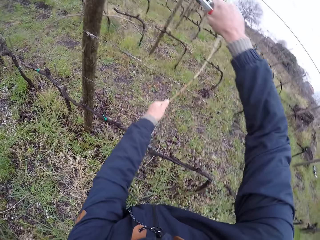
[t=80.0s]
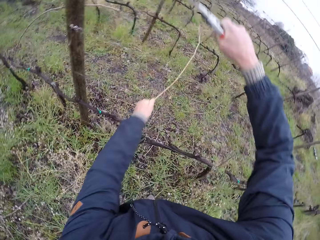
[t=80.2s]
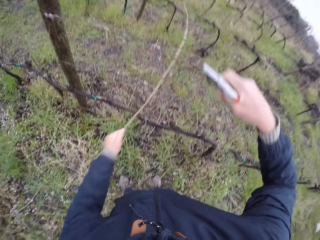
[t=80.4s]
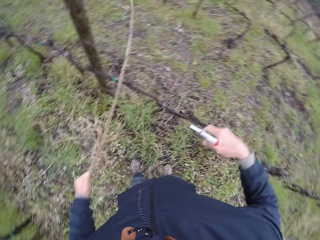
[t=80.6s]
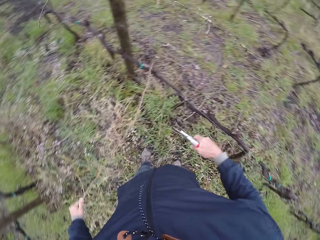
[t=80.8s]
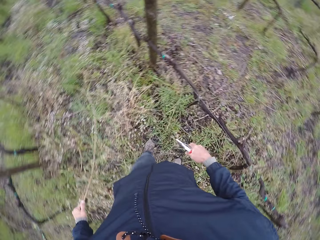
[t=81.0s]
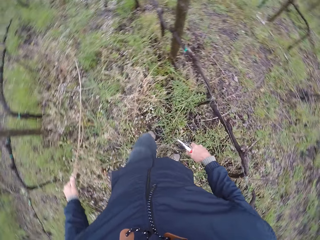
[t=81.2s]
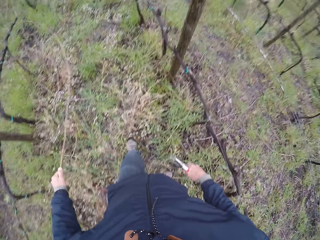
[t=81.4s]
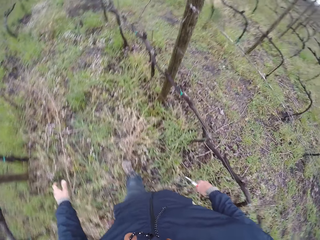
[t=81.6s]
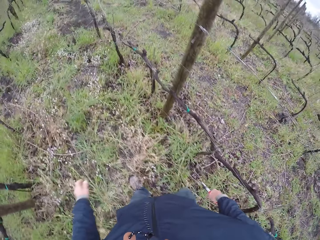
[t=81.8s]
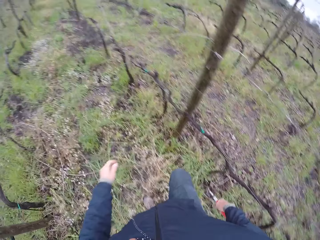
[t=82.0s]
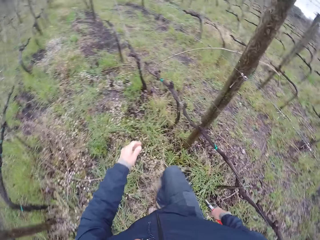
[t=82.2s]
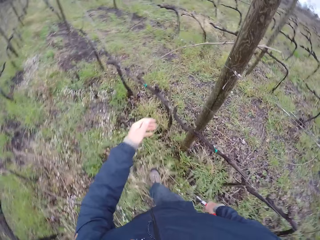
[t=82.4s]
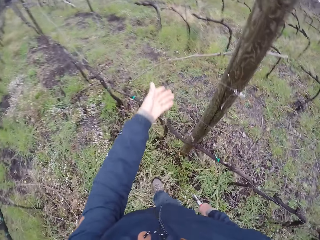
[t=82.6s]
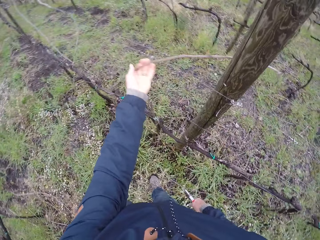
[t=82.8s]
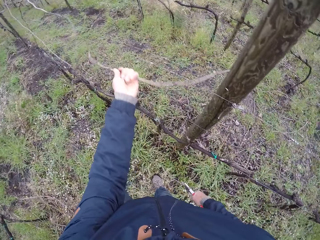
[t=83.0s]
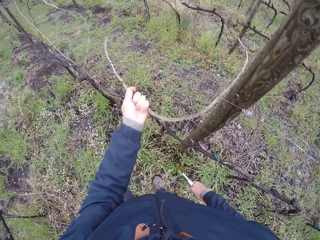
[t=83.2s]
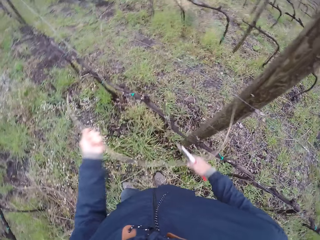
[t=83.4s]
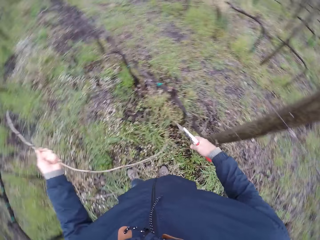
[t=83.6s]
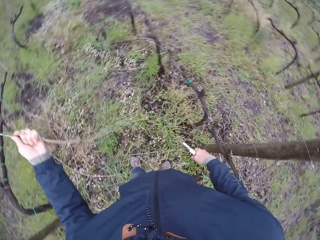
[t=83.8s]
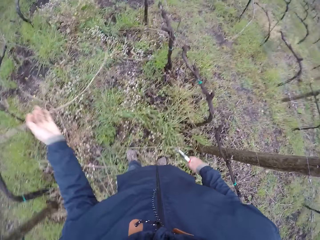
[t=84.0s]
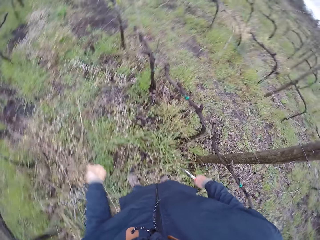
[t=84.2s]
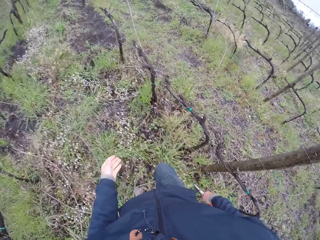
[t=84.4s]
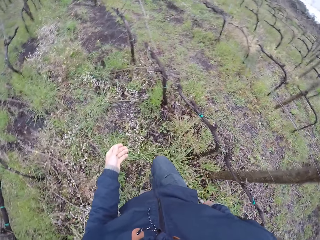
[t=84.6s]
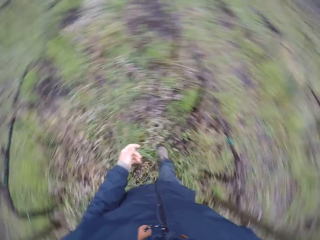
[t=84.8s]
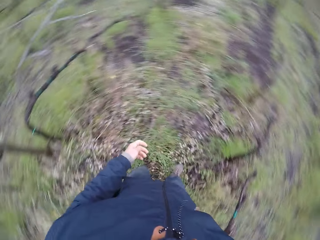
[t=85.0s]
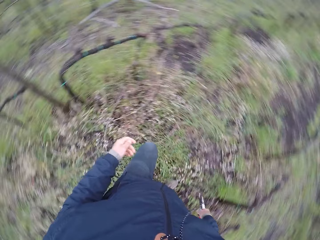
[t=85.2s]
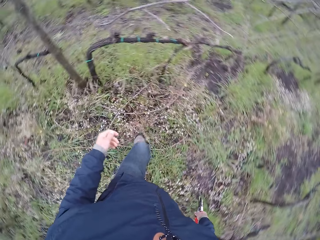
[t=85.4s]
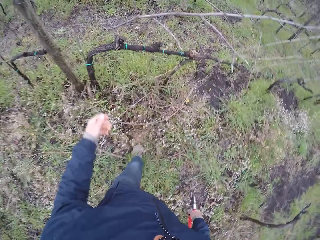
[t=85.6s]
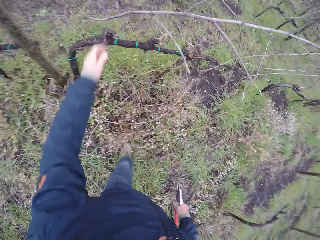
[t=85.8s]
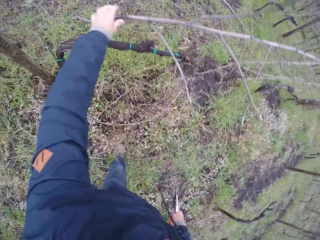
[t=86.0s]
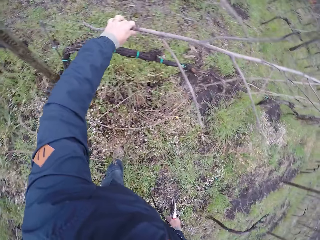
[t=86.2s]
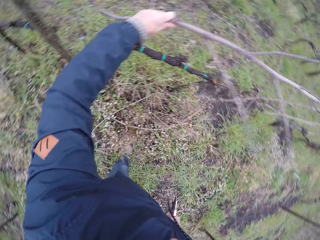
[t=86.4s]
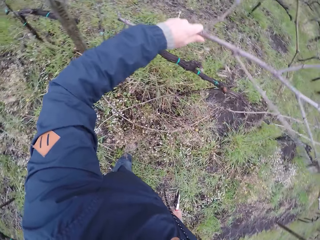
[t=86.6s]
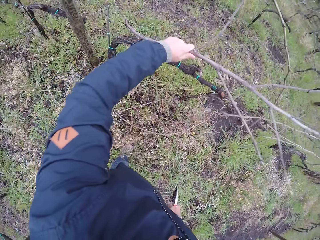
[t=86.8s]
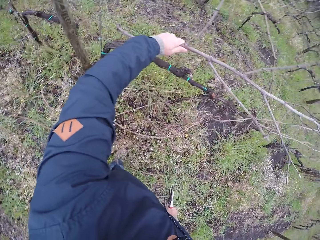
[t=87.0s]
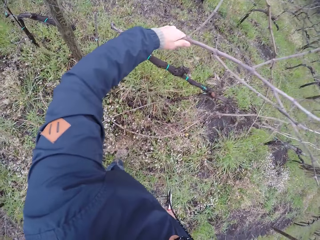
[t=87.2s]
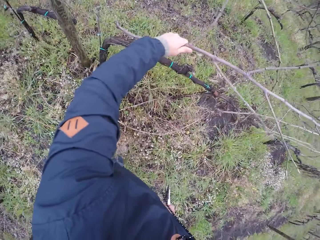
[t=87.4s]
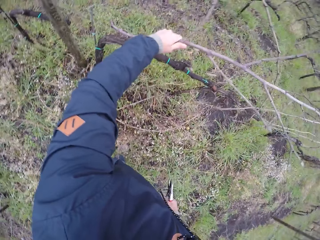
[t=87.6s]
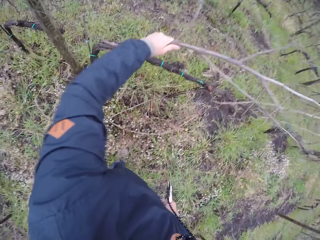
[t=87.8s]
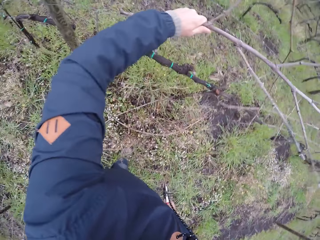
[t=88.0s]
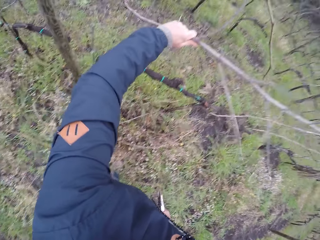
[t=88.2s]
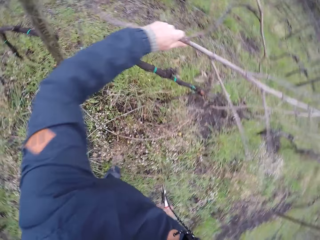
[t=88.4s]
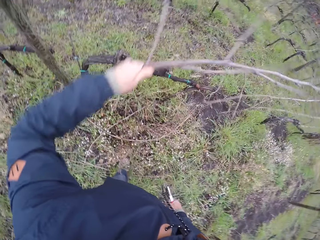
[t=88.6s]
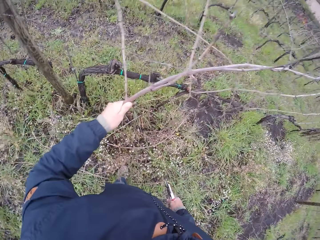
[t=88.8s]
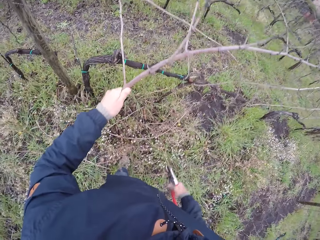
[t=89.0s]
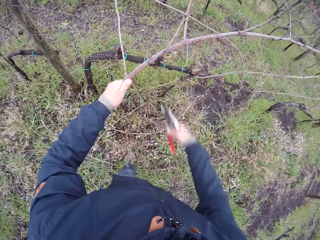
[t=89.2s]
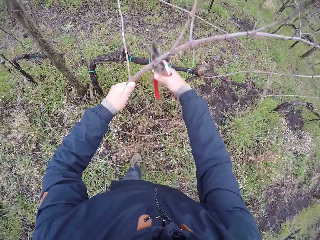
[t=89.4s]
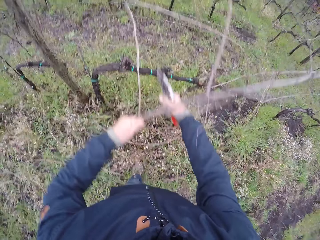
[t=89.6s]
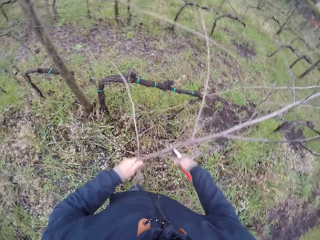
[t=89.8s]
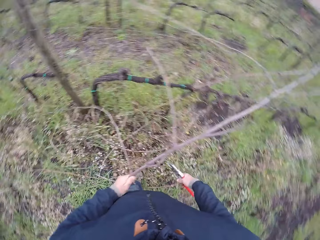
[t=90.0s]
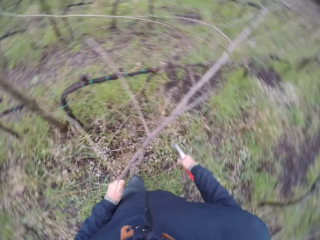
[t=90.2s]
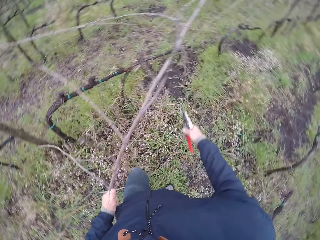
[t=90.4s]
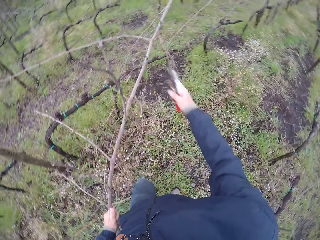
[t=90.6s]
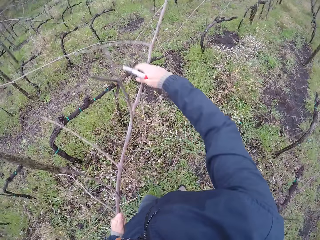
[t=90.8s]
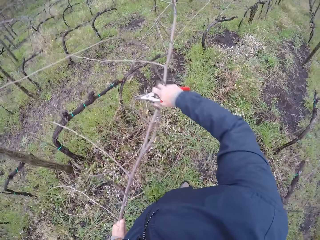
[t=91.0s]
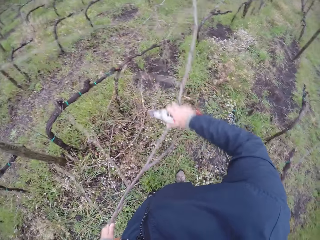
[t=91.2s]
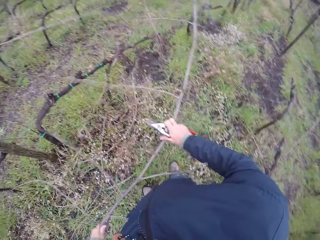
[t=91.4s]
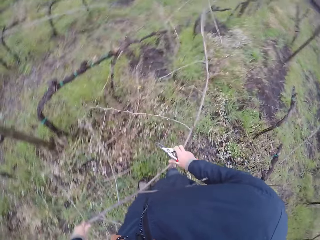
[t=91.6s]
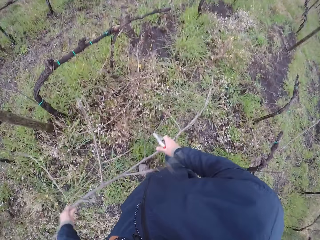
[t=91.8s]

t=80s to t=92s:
The camera wearer drops the twig or wood on the ground with his left hand. He pulls out the twig on the wire mesh with his left hand. He drops the twig on the ground with his left hand. He pulls out the twig on the wire mesh with both hands. He takes the wood.

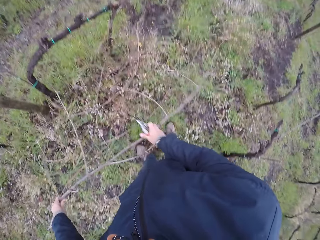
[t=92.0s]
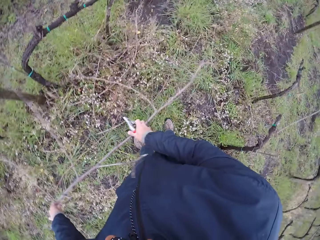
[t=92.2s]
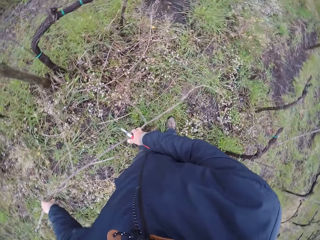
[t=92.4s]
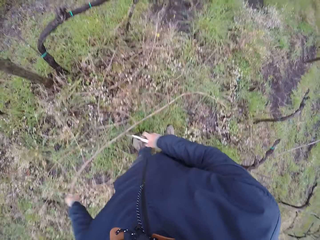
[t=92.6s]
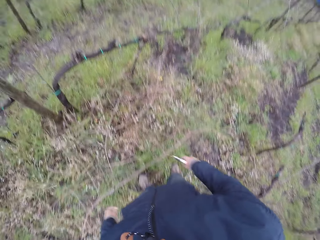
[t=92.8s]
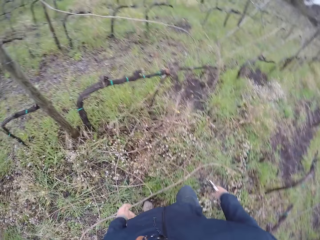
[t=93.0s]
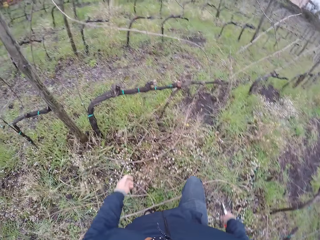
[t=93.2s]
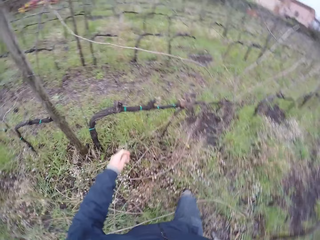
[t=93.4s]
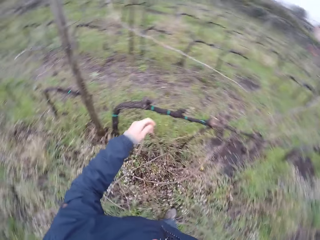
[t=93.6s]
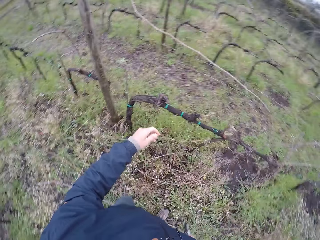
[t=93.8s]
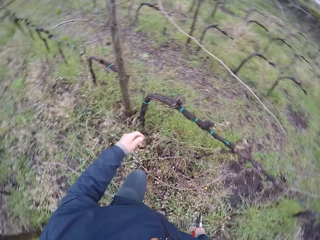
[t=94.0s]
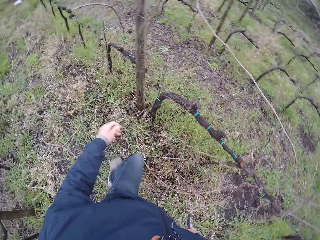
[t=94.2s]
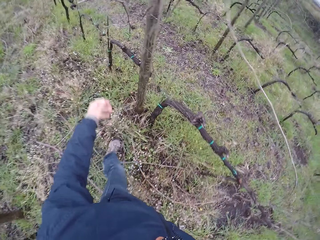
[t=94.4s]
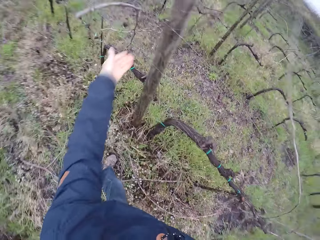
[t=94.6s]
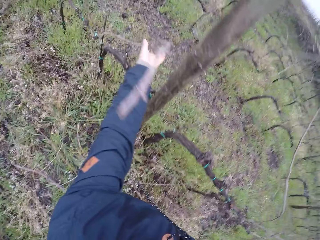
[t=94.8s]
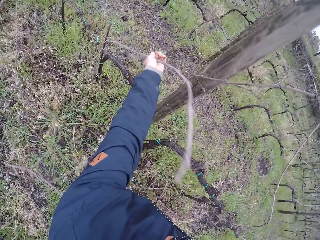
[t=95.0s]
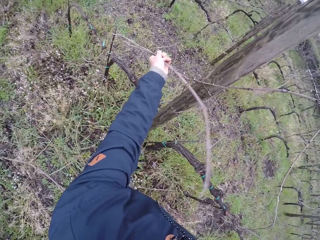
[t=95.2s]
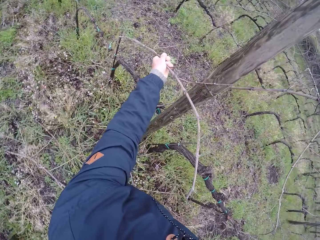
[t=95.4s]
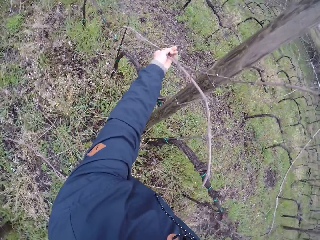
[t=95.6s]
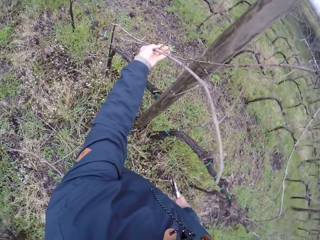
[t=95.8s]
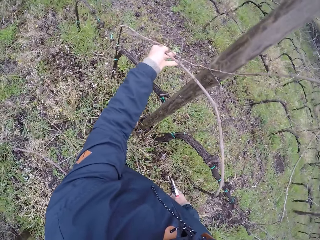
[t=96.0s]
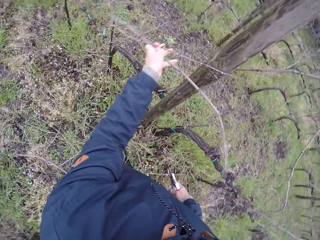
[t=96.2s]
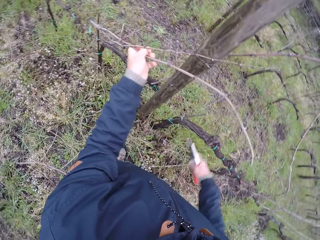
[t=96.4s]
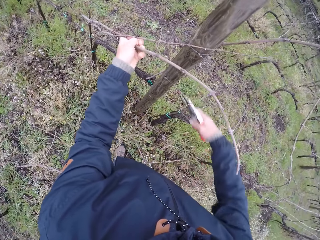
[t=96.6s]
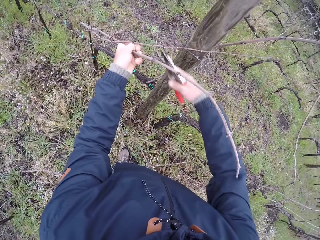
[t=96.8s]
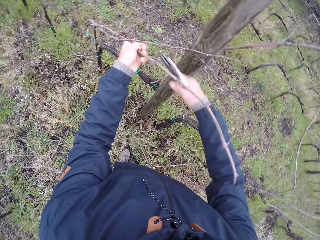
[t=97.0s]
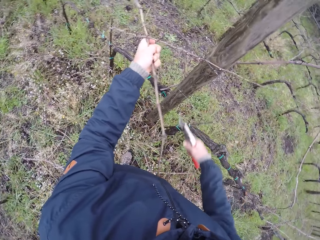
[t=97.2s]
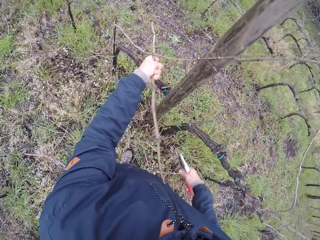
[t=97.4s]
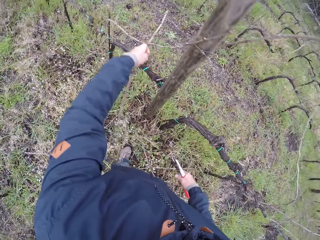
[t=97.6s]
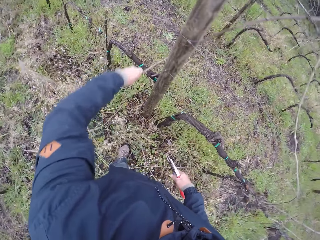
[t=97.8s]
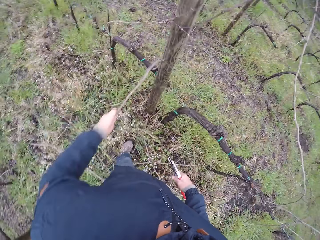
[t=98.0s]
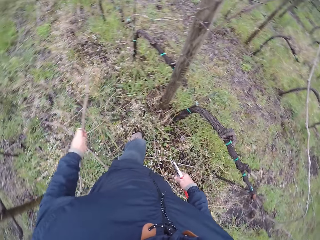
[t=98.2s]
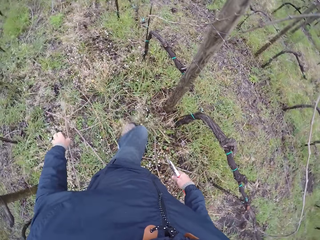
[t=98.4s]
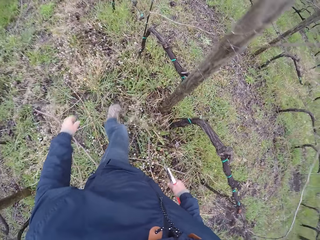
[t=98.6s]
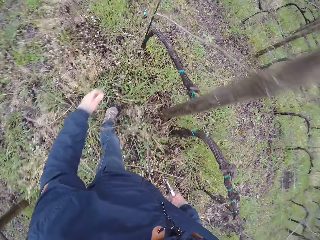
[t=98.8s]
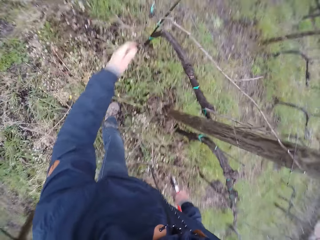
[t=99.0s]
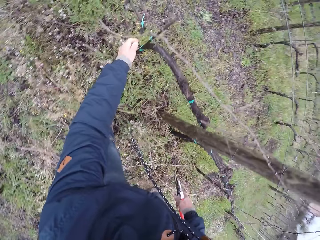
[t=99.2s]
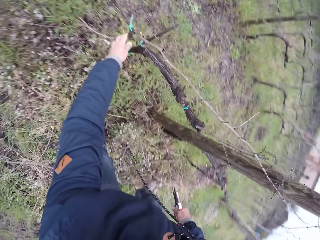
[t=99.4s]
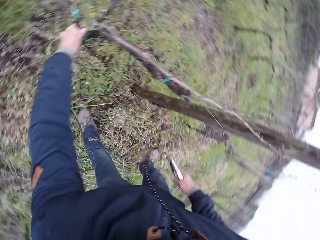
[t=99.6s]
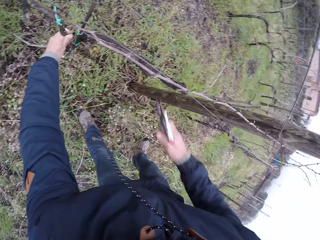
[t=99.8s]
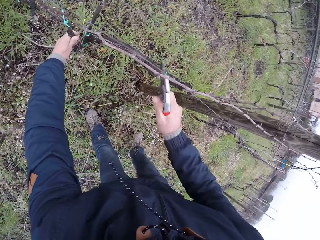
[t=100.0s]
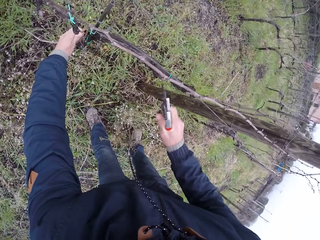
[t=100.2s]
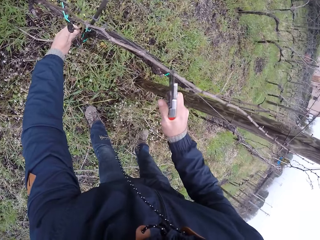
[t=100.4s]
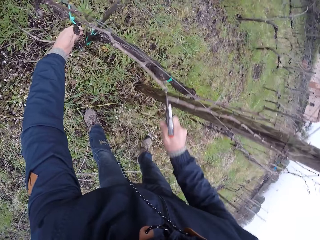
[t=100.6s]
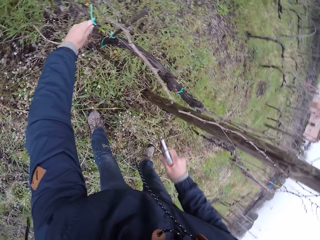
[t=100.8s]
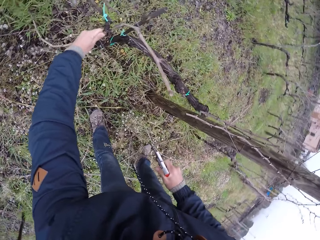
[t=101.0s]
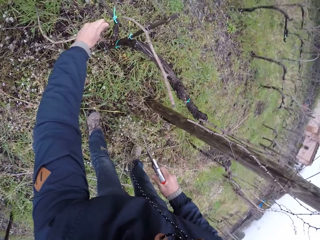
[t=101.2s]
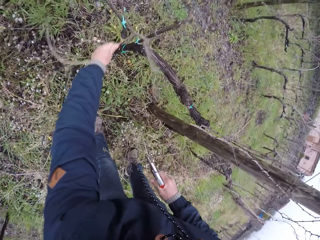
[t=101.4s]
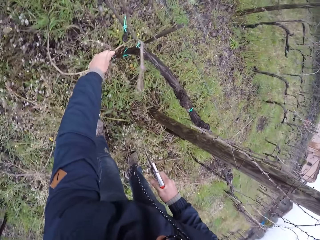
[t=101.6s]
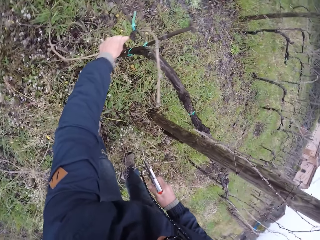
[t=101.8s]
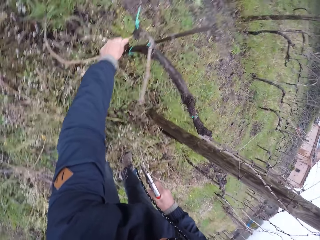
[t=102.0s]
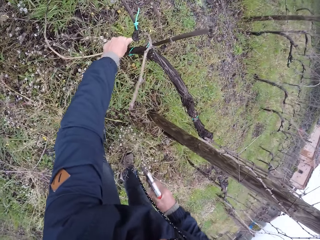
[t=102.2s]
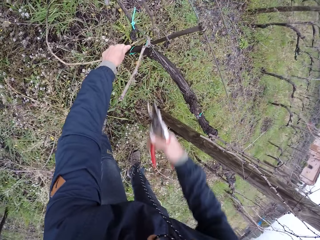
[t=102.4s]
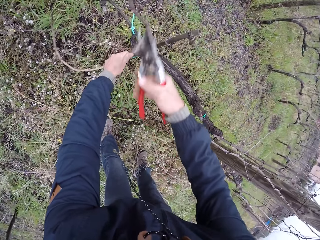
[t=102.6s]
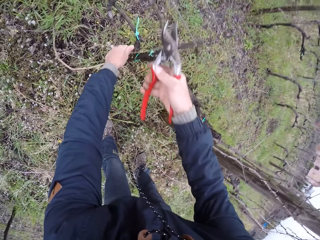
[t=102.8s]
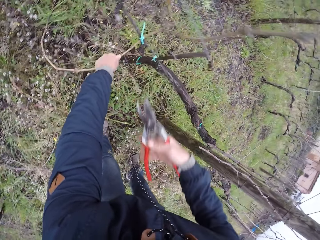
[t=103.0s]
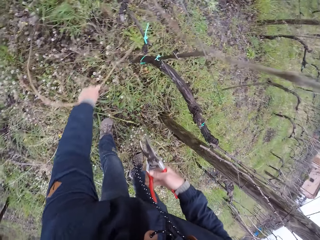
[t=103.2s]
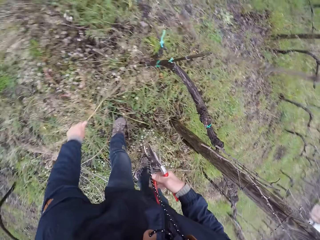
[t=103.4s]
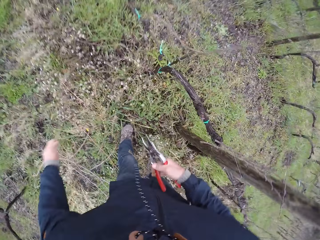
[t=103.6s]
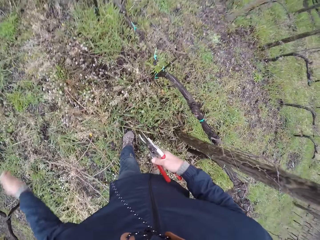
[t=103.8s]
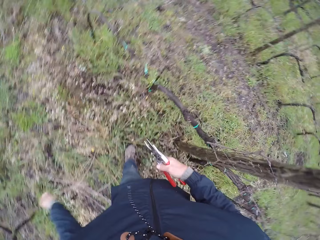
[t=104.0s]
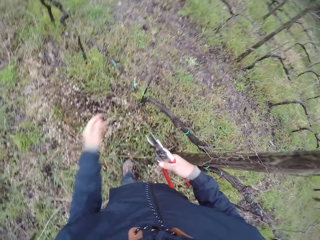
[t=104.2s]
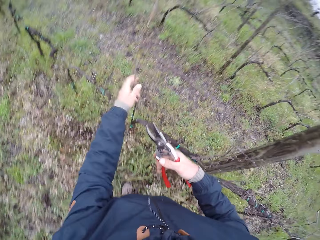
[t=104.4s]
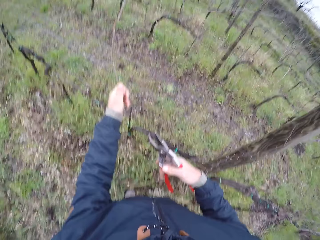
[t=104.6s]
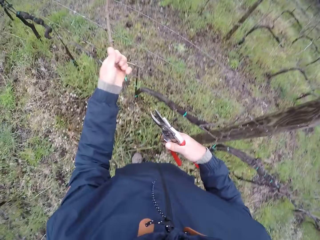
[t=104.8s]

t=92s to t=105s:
The camera wearer drops the twig or wood on the ground with both hands. He pulls out the twig on the wire mesh with his left hand. He cuts the twig with the garden shear in his right hand. He drops the twig on the ground with his left hand. He pulls out the twig on the wire mesh with his left hand. He cuts the twig with the garden shear in his right hand. He pulls the wood and removes the wood with the pliers. He drops the twig on the ground with his left hand.
